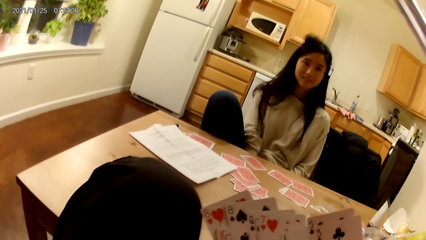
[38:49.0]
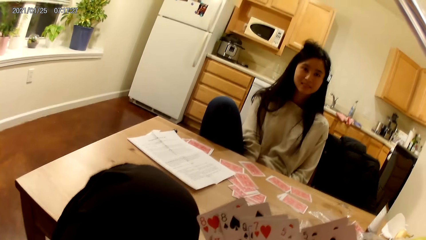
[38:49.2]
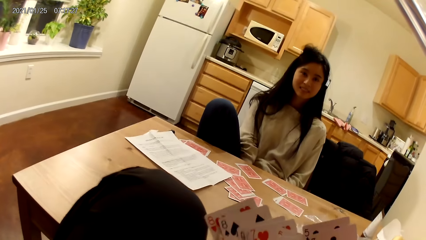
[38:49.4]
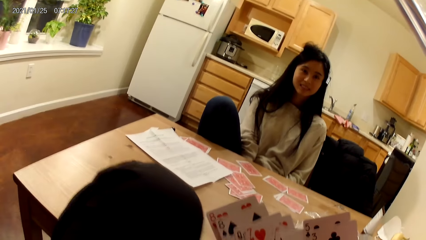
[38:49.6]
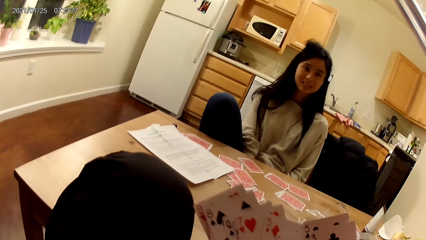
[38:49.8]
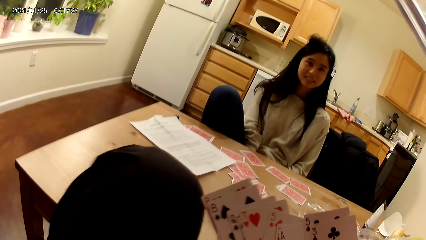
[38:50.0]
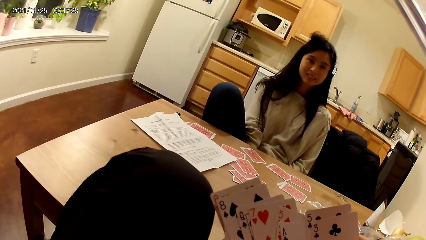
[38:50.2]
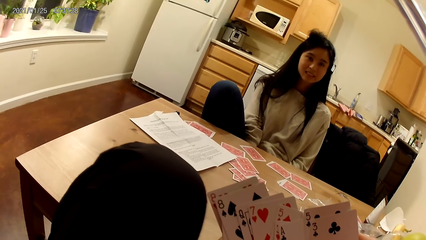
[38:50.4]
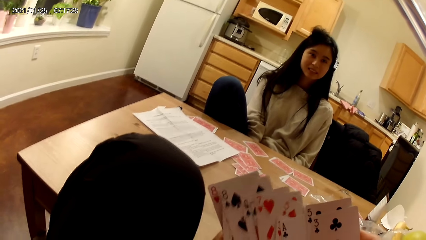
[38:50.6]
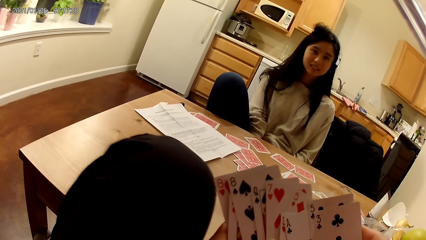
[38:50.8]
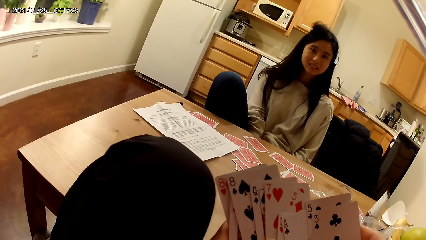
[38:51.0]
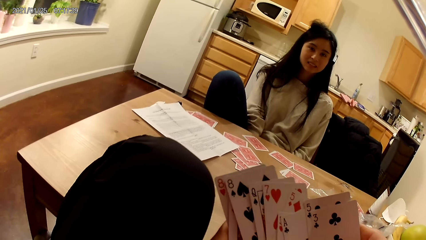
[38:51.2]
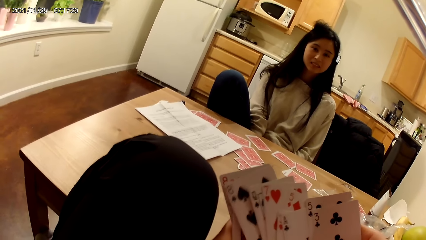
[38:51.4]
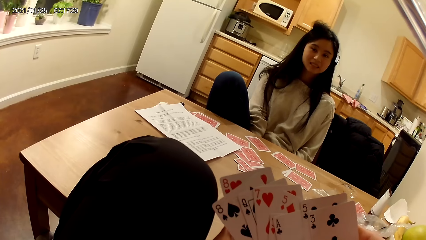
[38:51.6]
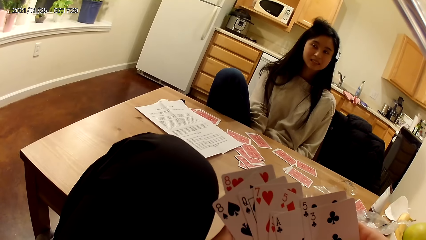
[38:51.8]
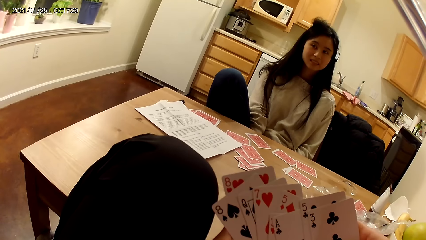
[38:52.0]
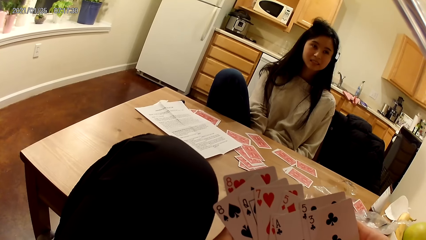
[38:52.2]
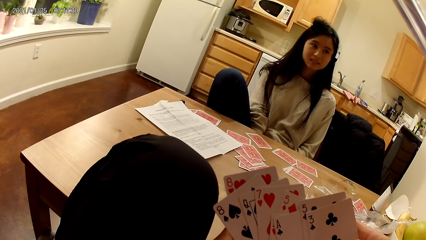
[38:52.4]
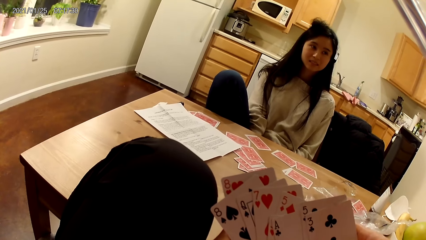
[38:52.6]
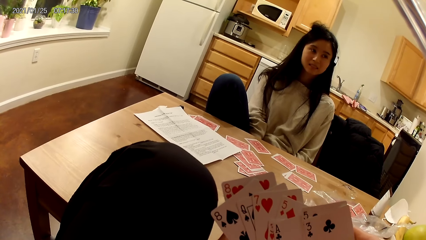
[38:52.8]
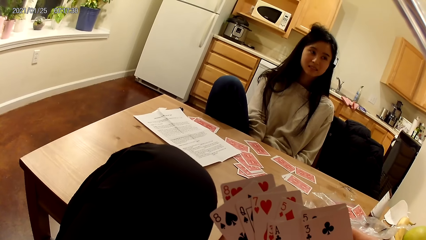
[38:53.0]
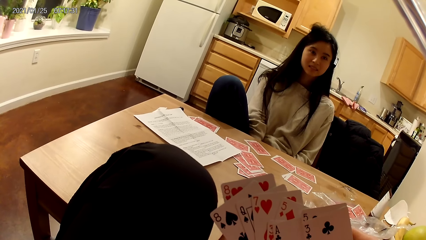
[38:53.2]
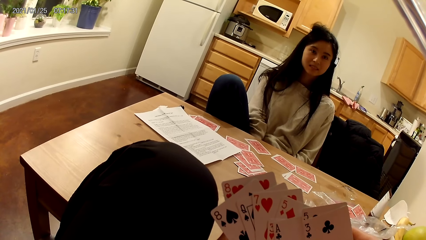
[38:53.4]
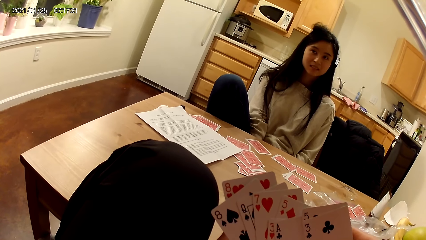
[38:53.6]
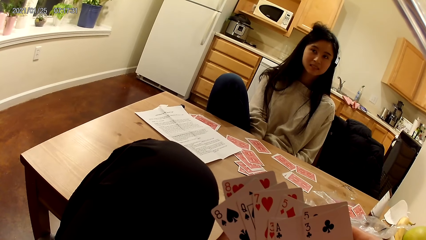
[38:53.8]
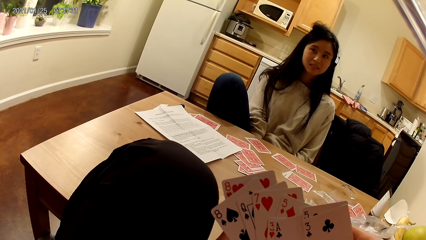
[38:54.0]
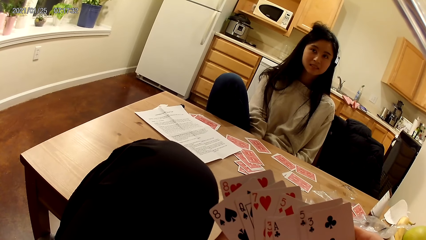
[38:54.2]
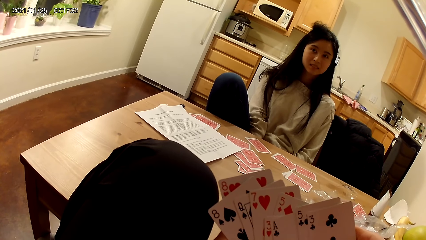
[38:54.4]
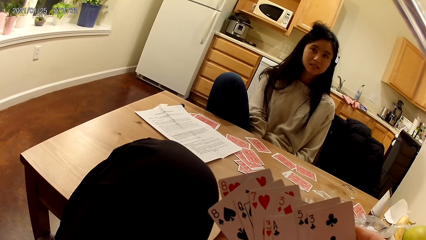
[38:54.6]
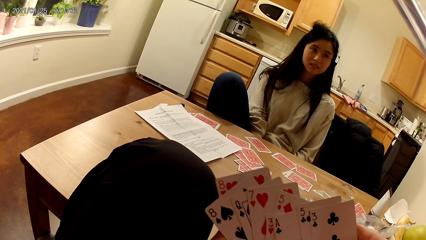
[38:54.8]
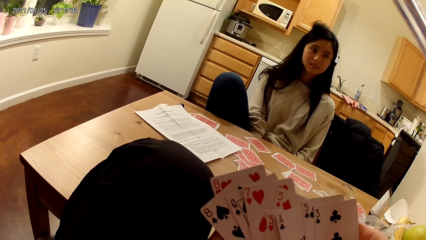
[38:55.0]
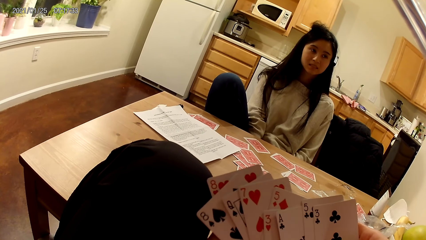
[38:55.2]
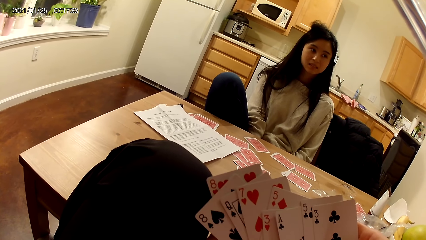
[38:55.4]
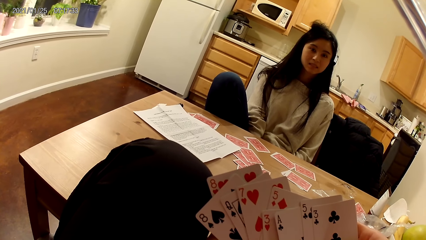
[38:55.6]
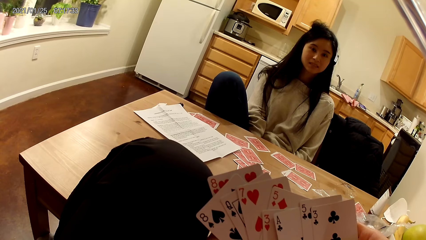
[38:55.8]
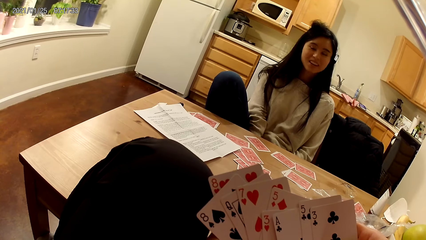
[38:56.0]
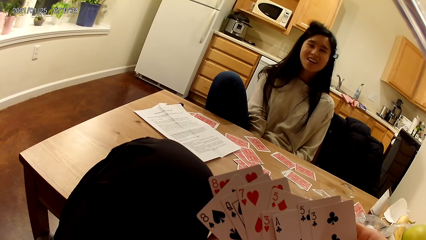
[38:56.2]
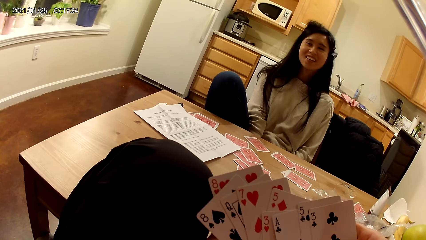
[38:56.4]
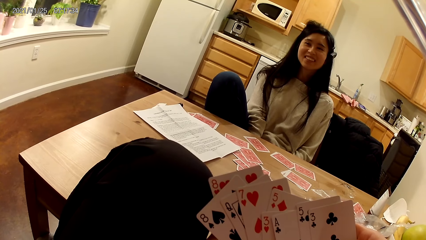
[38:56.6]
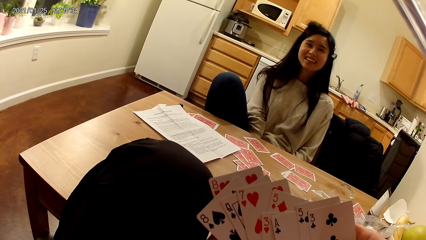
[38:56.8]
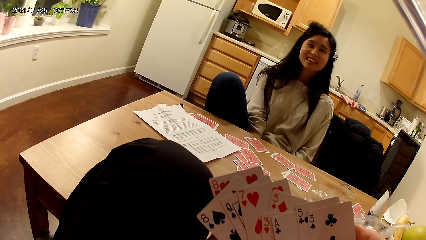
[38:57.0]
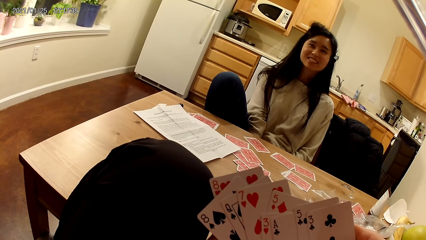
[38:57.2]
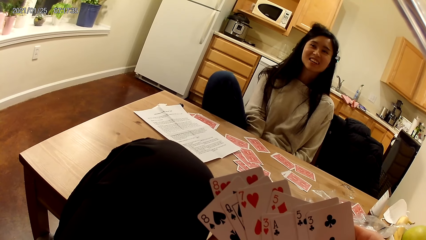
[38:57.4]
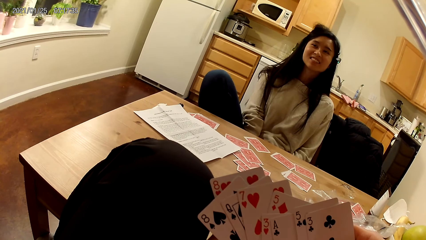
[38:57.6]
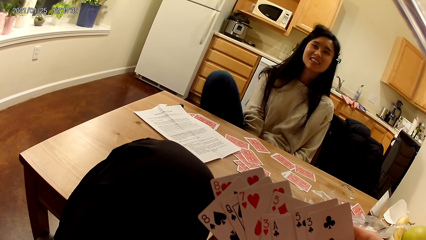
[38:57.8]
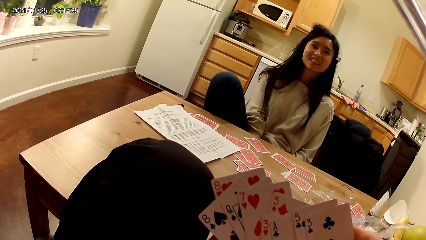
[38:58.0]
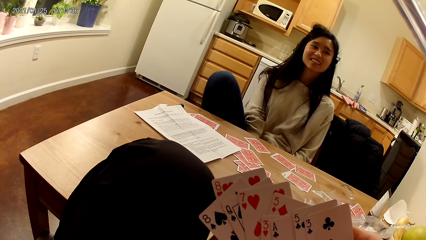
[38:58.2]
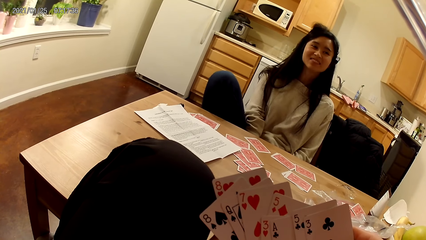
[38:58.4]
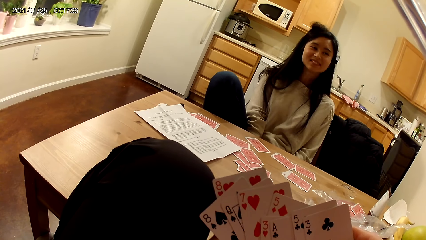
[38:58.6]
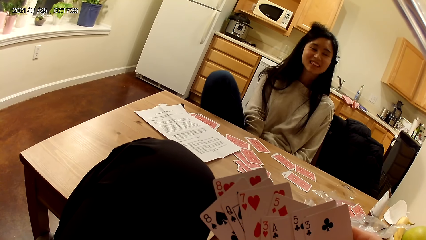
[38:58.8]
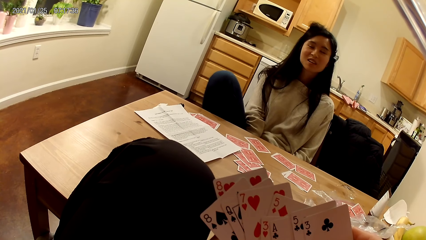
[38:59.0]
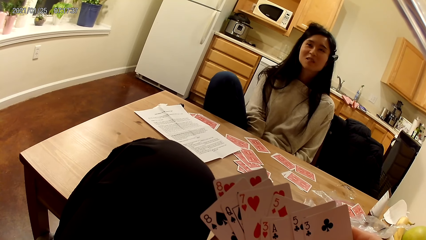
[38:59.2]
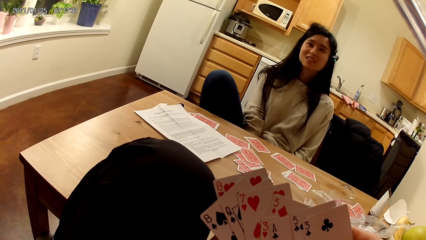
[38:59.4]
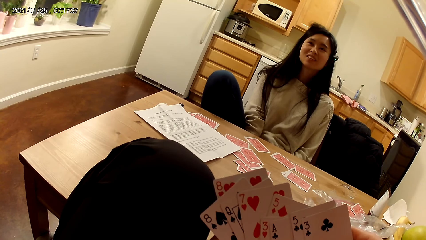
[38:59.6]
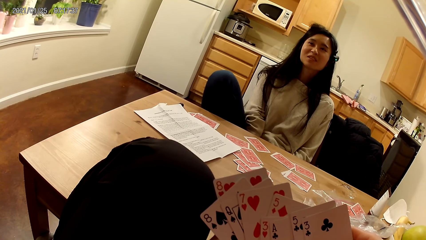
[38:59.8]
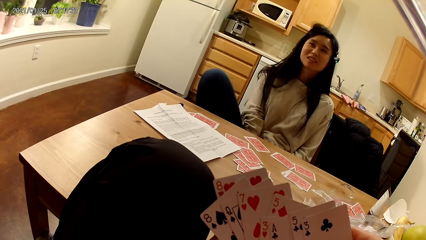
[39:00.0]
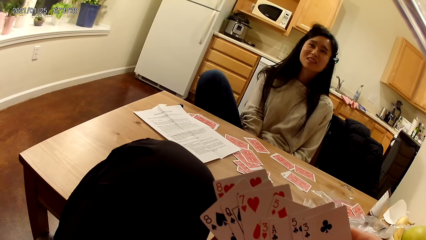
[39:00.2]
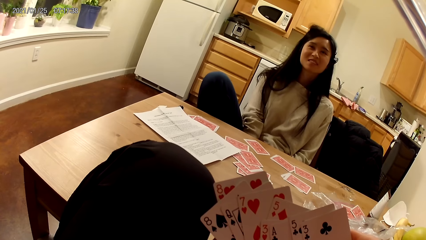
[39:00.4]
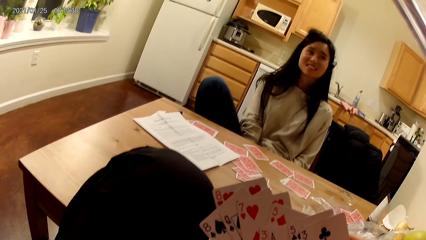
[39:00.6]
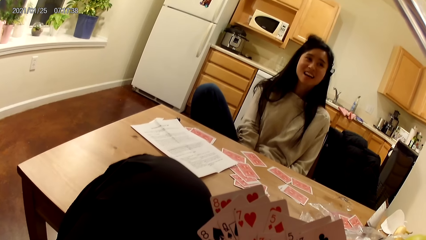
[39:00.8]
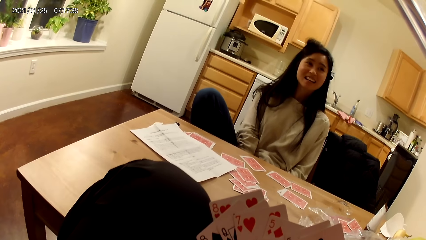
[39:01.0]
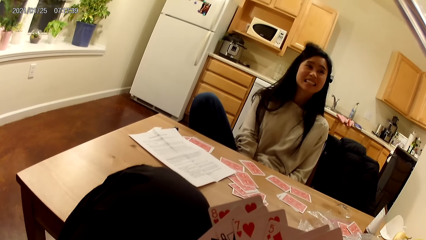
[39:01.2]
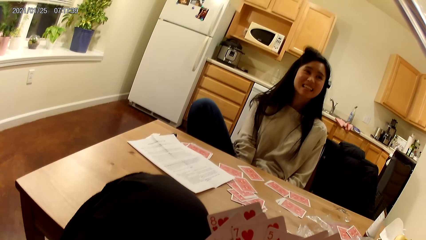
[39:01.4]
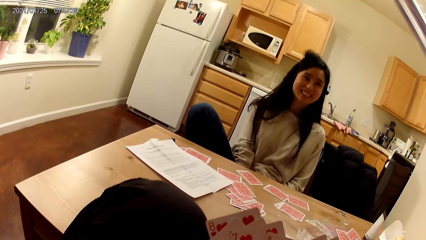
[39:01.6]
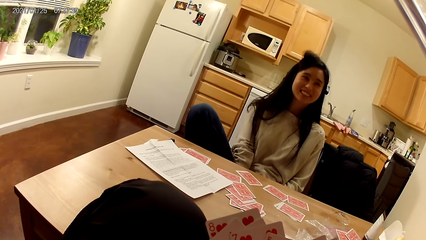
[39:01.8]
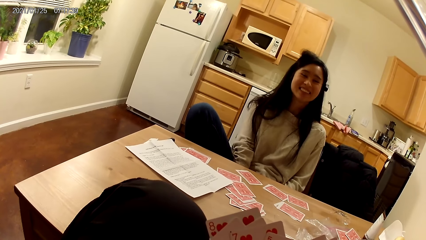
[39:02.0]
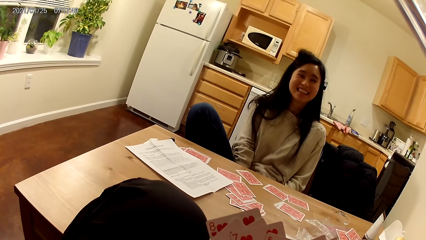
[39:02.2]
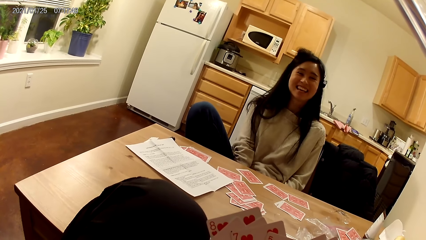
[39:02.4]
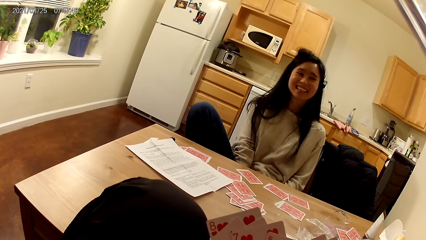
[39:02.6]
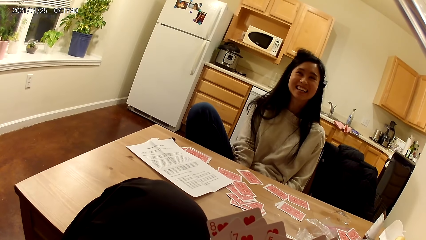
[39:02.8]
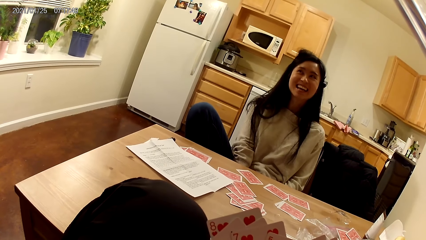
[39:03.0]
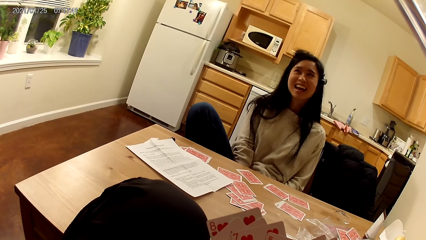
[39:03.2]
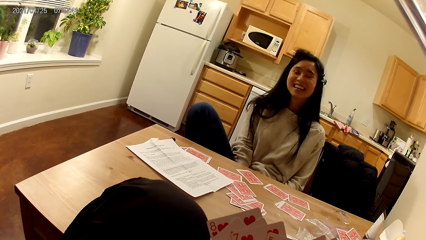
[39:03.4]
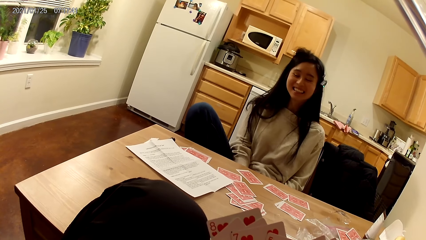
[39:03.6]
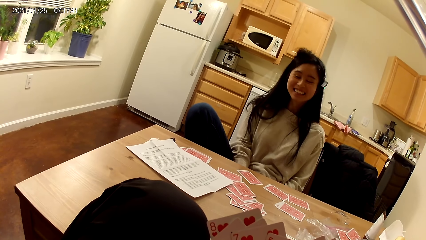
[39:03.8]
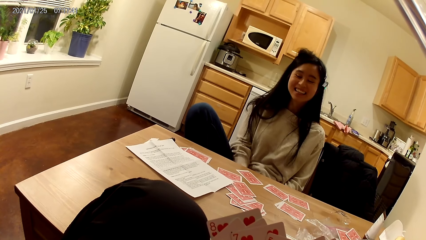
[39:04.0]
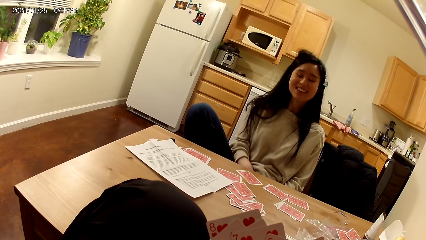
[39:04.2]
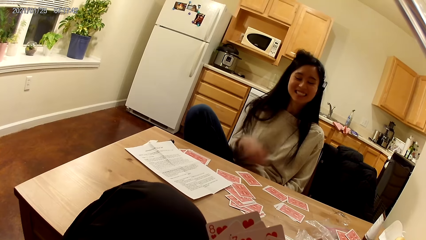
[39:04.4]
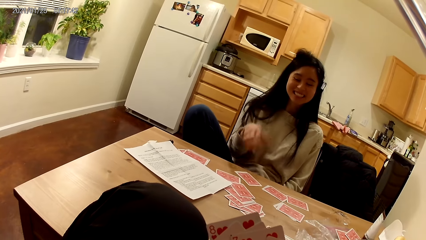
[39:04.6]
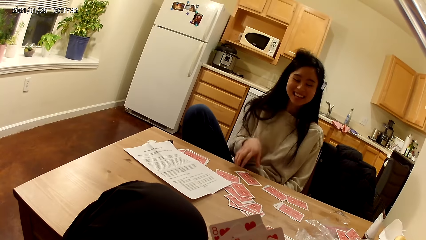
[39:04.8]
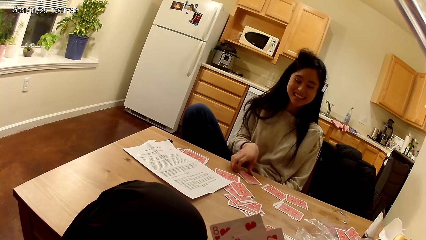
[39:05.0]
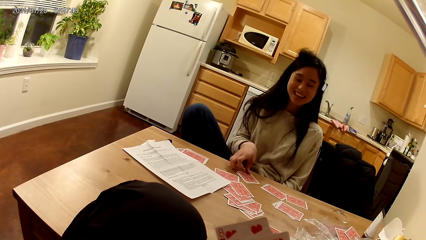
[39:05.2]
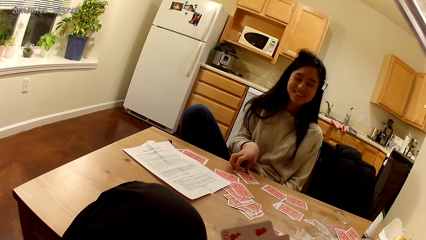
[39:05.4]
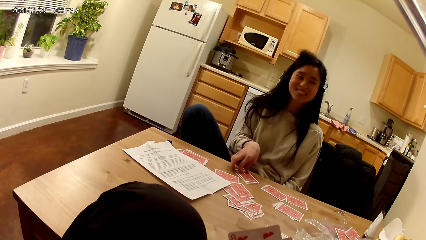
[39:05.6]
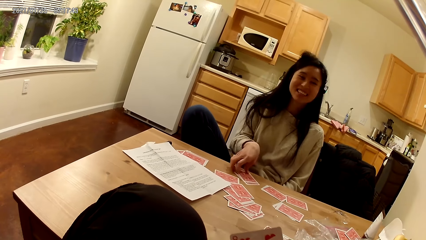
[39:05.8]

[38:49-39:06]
The camera wearer stares at the woman.
